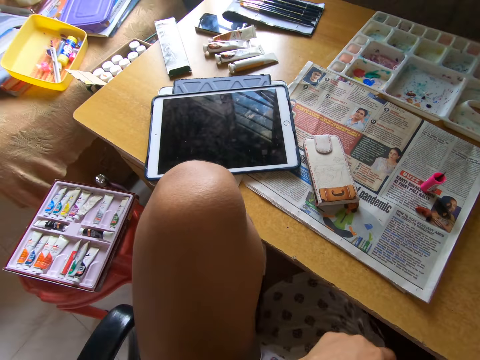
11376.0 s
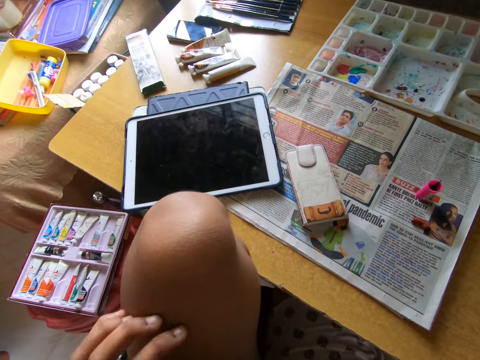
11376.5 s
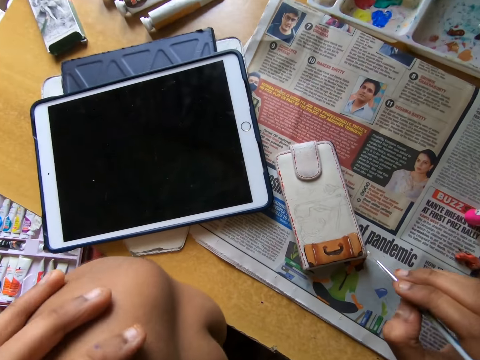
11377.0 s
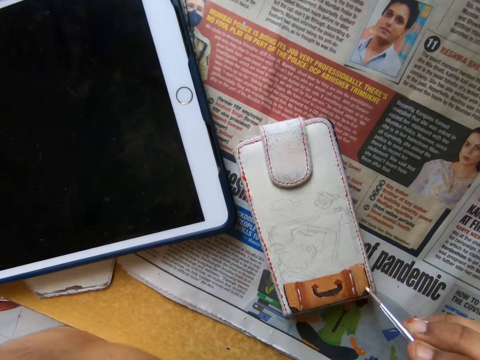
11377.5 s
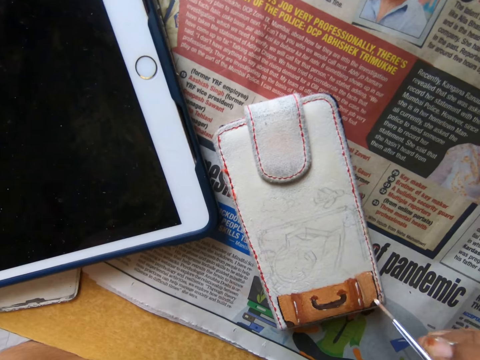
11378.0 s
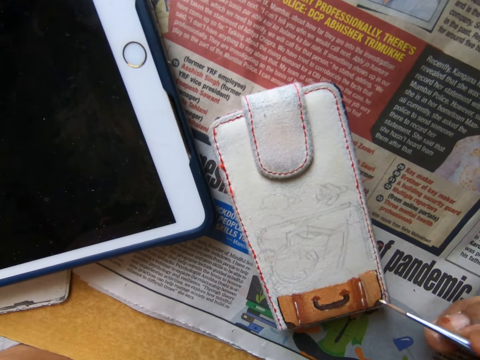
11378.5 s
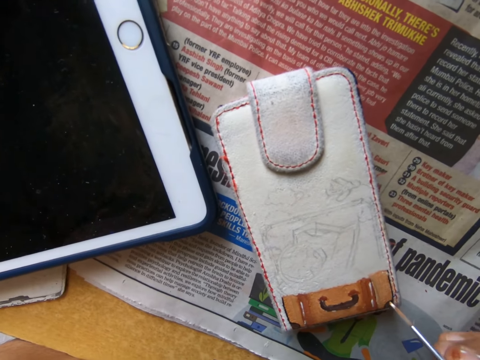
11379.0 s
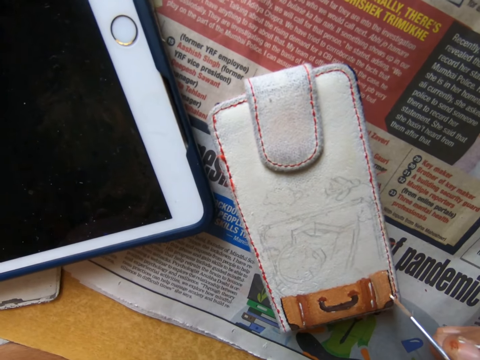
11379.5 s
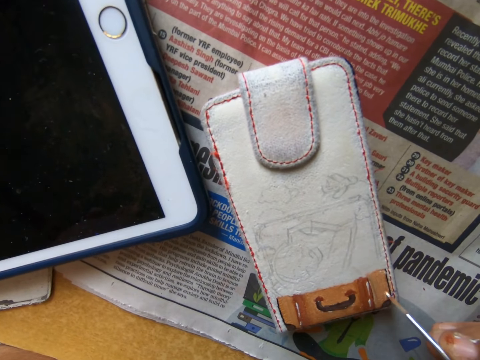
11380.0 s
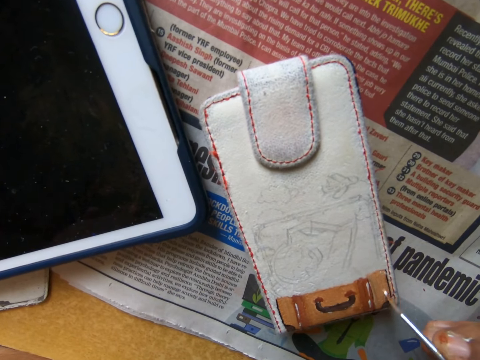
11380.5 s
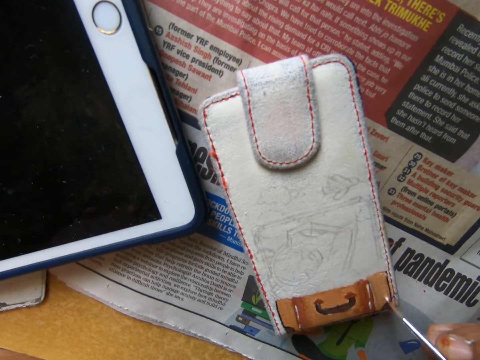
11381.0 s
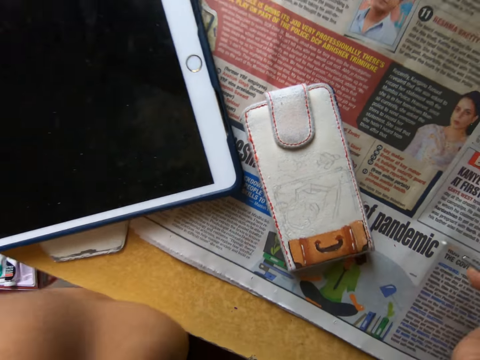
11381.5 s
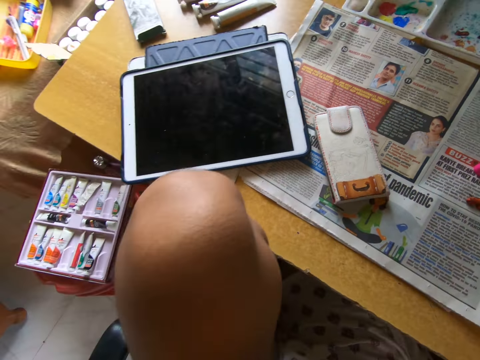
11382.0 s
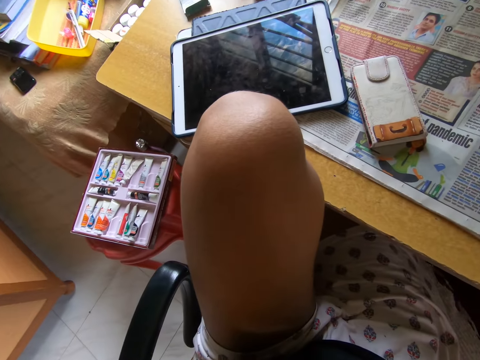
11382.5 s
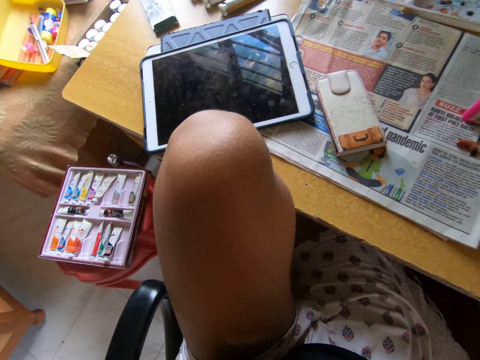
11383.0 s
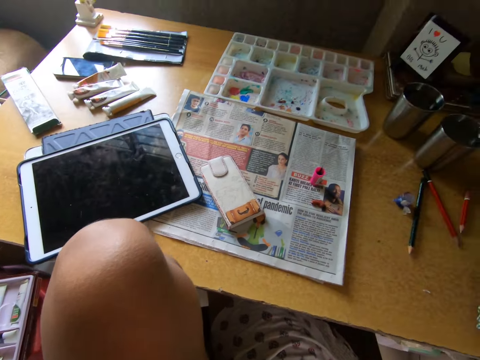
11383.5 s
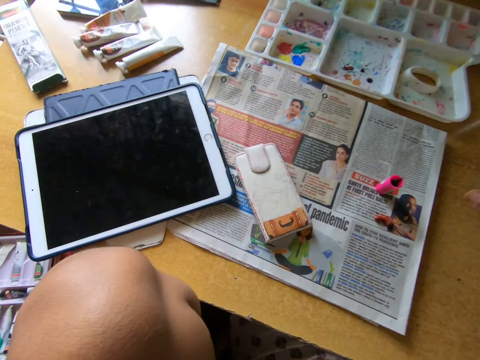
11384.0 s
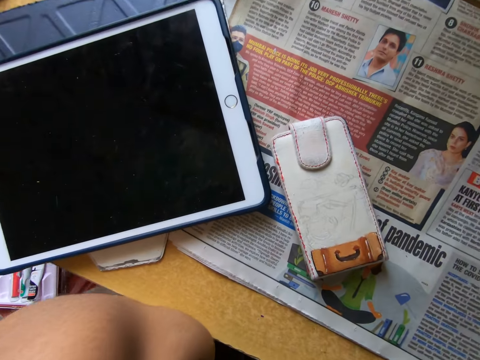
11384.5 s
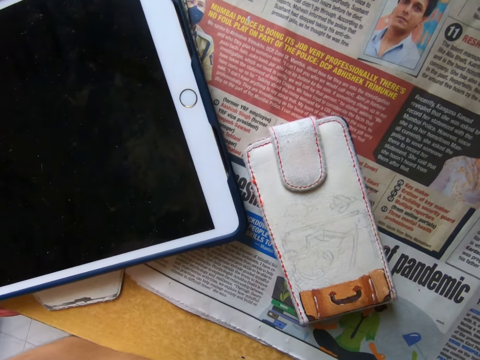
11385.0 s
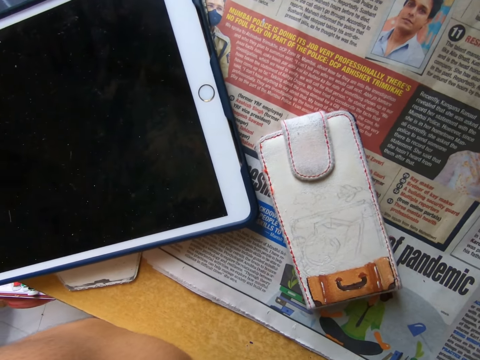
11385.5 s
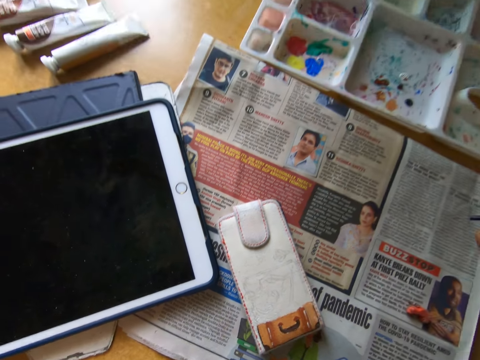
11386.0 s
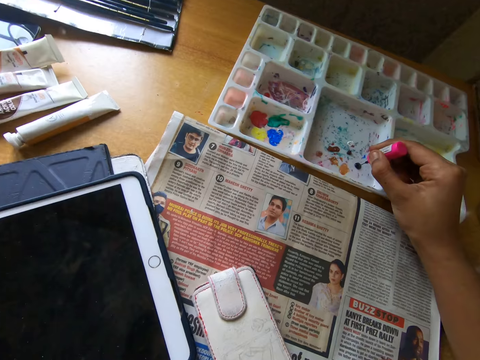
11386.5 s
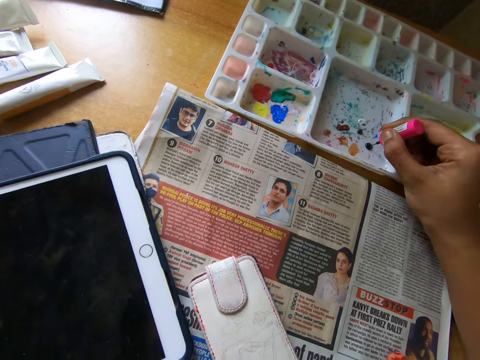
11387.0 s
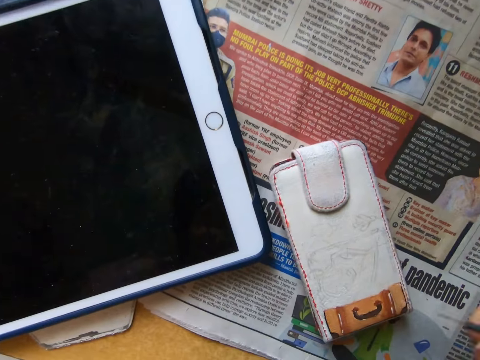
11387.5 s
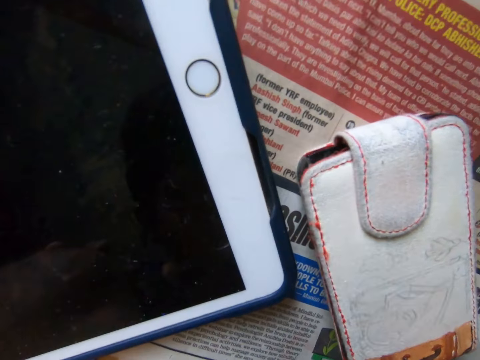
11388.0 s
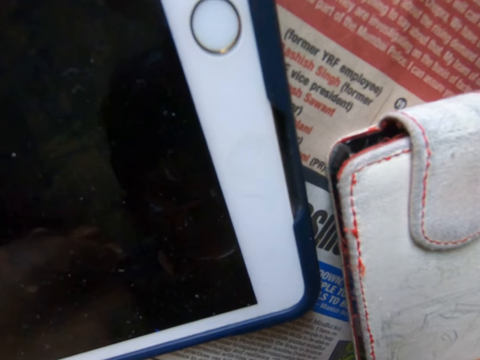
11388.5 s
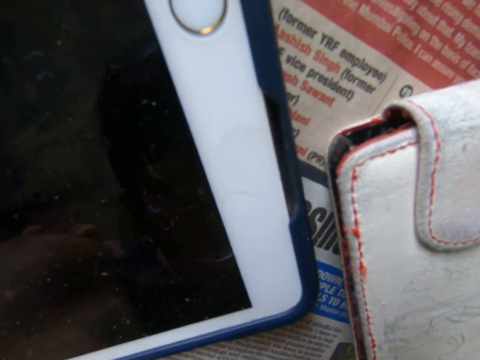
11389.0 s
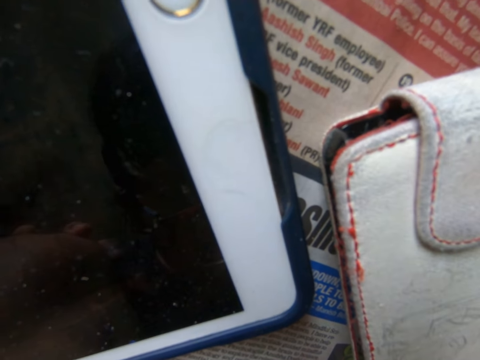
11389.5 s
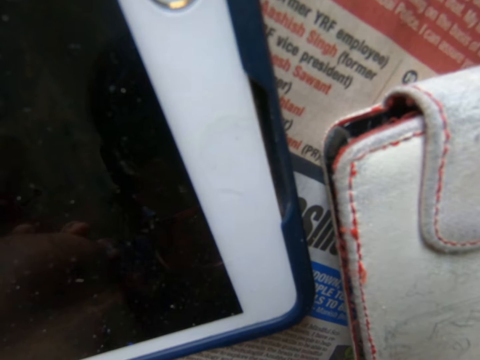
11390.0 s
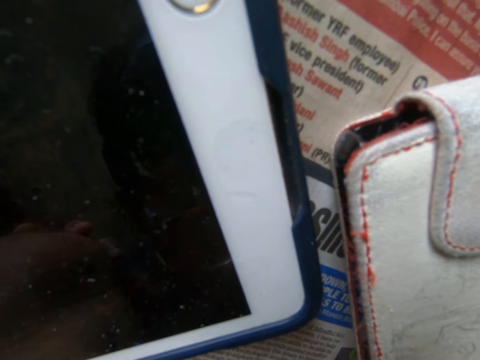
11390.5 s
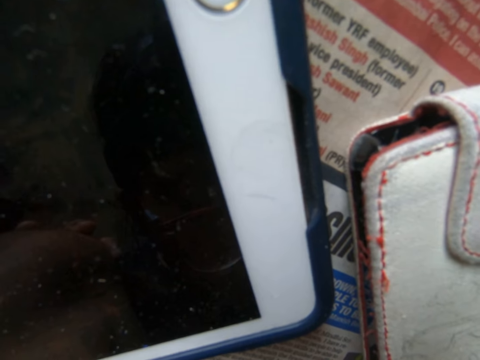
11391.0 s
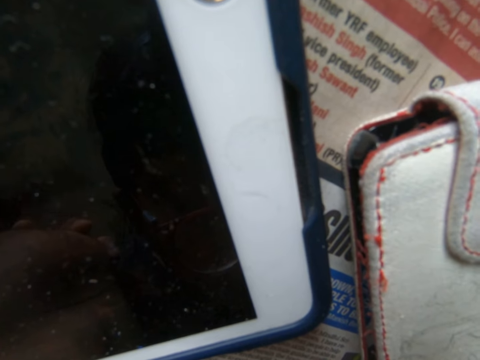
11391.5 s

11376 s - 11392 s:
The camera wearer pulls the brush off the wallet. He holds his knee. He paints the wallet on the table with the painting brush. He pulls the brush off the wallet. He picks up the painting brush from the table. He dips the painting brush into the painting pallet on the table. He paints the wallet on the table with the painting brush.

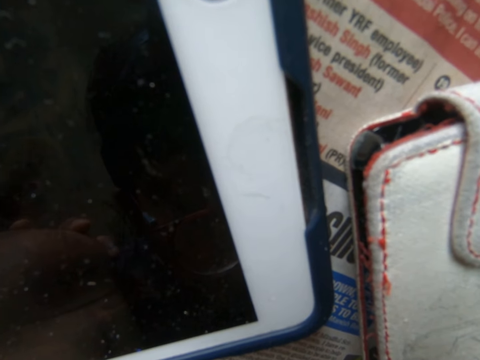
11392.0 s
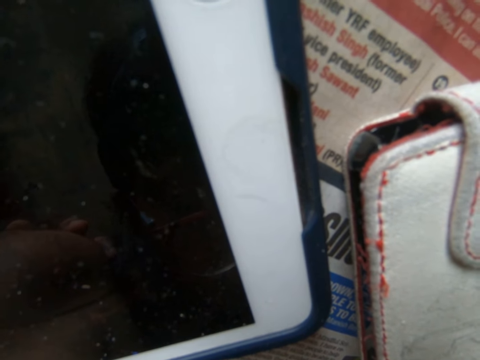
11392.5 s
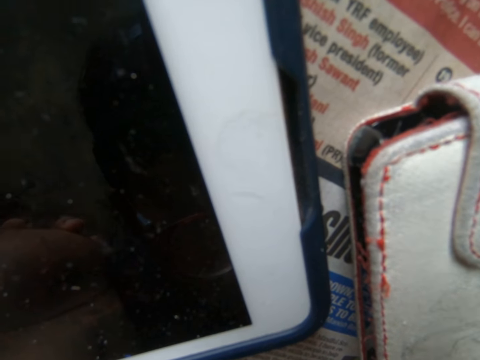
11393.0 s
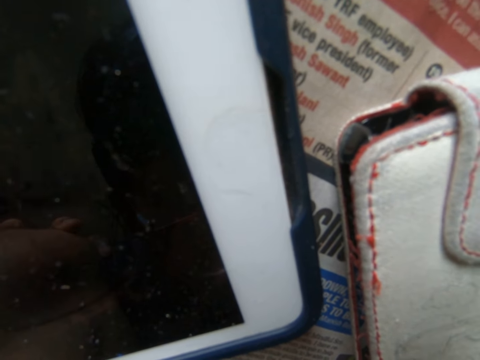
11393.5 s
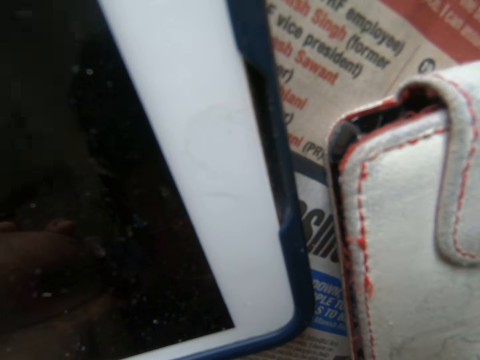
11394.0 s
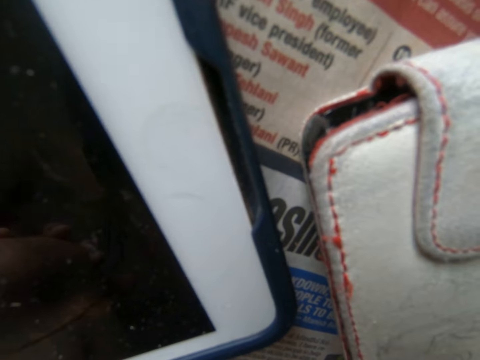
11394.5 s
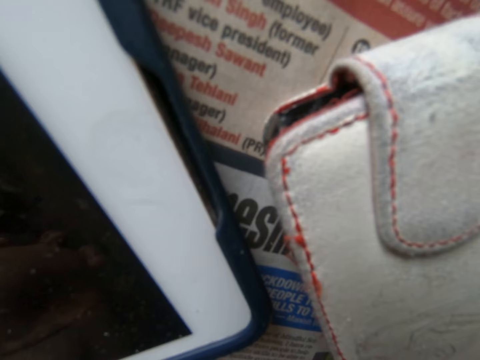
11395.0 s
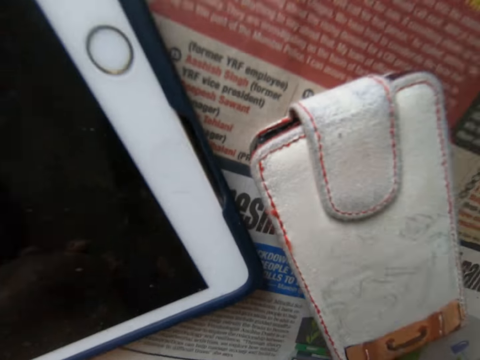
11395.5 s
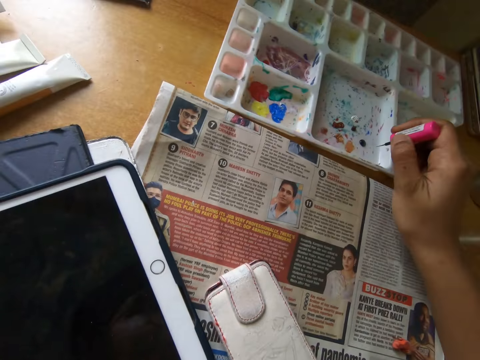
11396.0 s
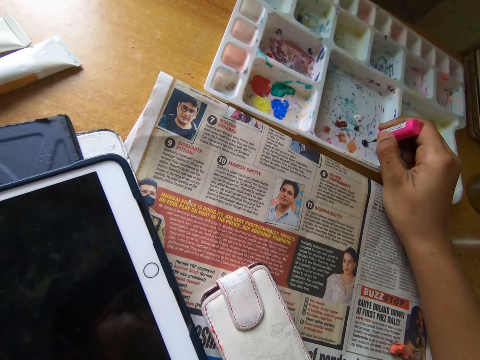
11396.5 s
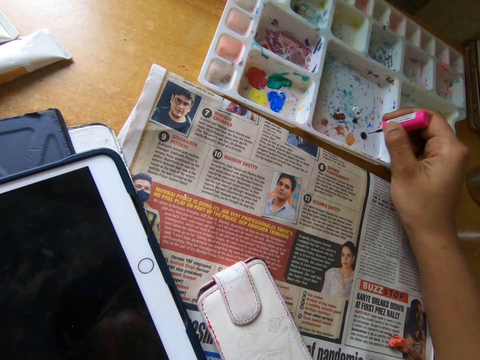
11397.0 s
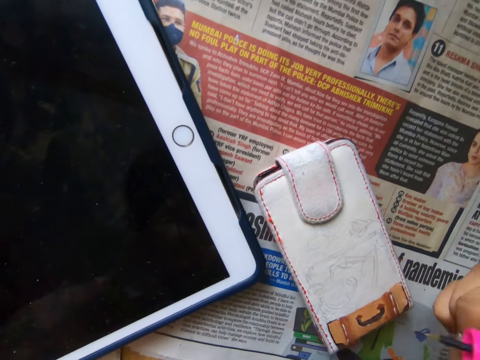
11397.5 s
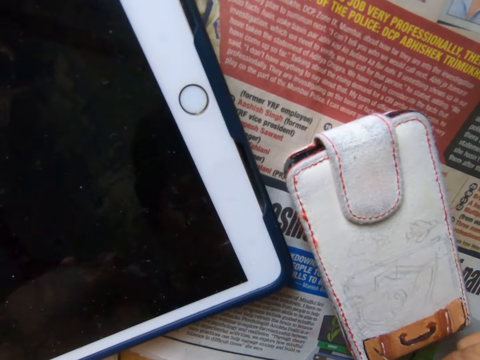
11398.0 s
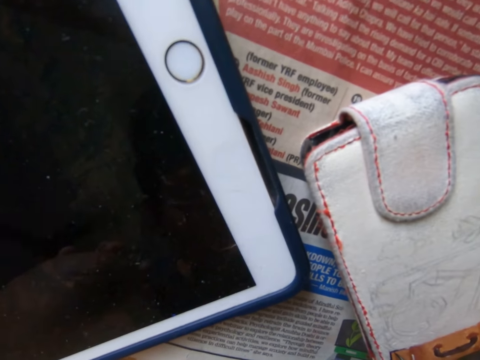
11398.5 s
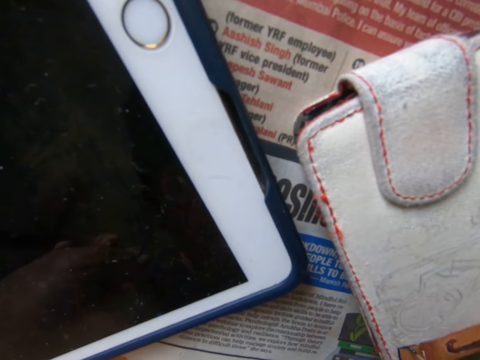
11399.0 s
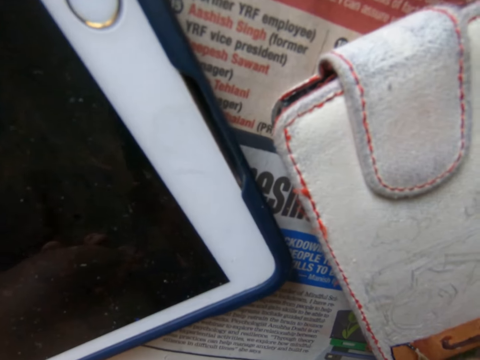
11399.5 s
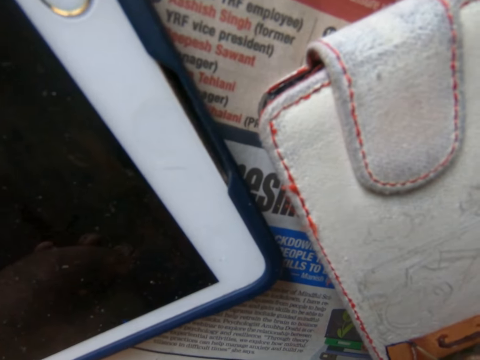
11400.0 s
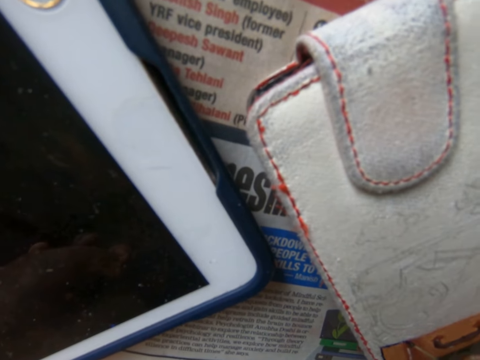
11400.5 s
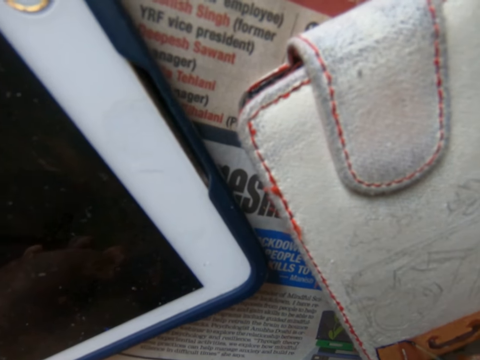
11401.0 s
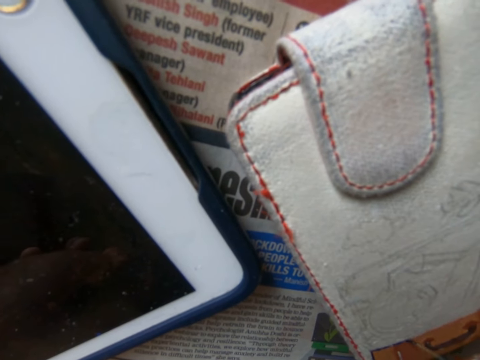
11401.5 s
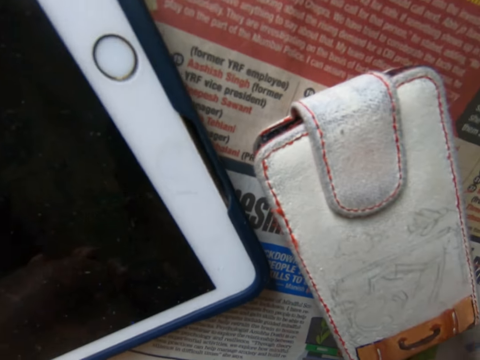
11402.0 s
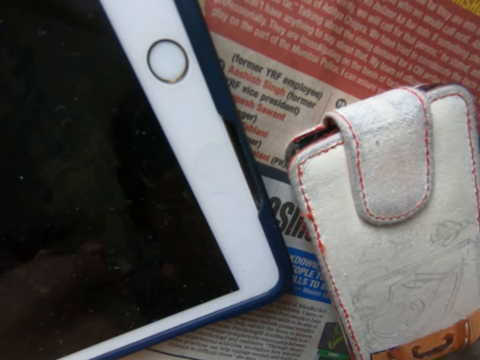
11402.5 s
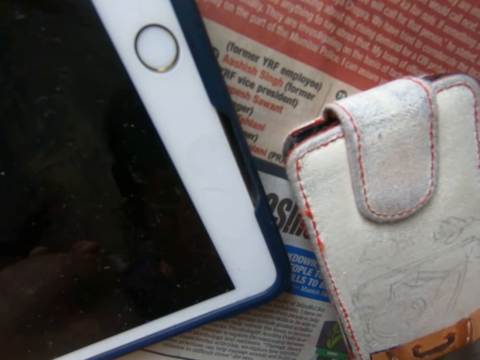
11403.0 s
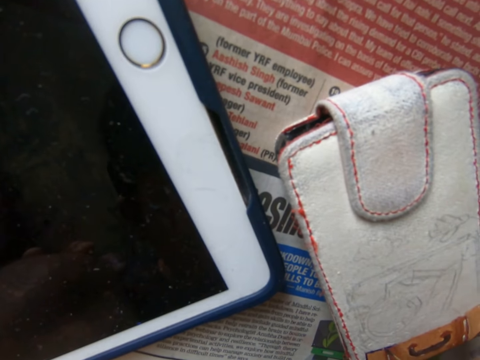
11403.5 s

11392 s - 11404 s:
The camera wearer dips the painting brush into the painting pallet on the table. They pull the brush off the paint. They paint the wallet on the table with the painting brush.
